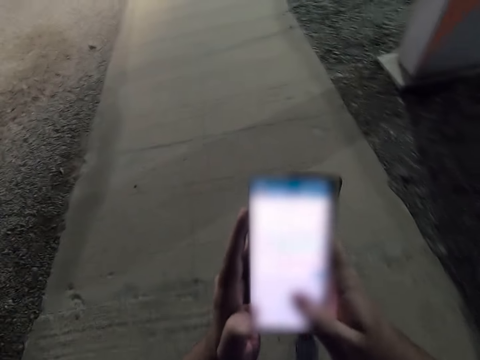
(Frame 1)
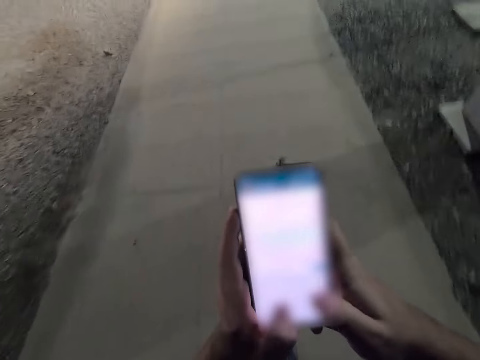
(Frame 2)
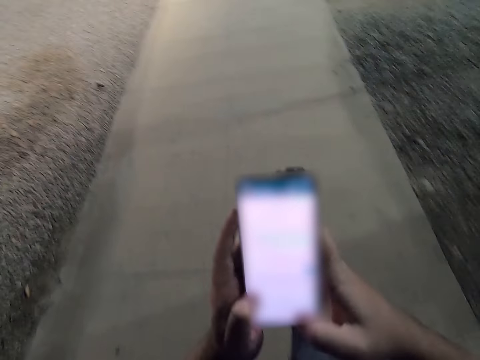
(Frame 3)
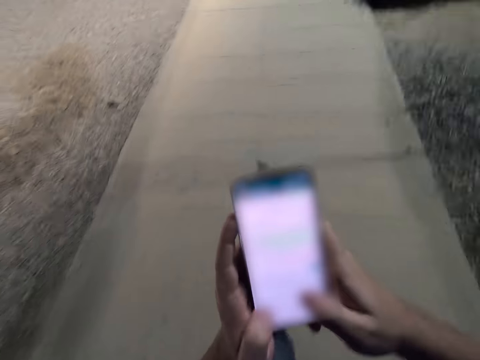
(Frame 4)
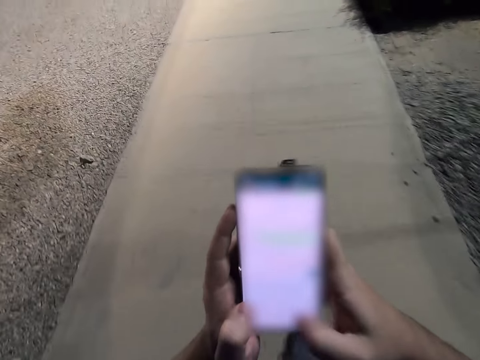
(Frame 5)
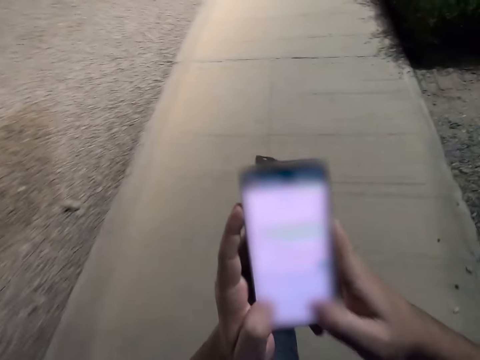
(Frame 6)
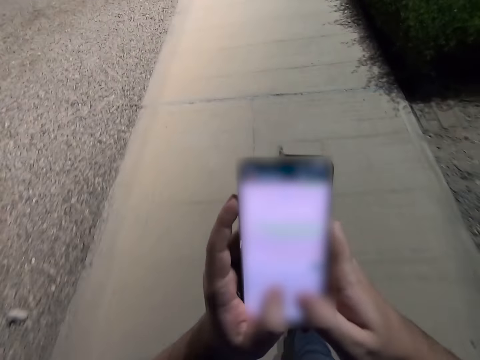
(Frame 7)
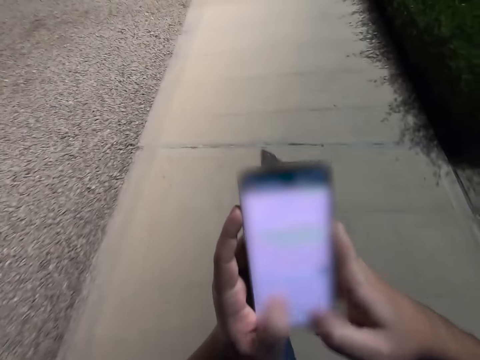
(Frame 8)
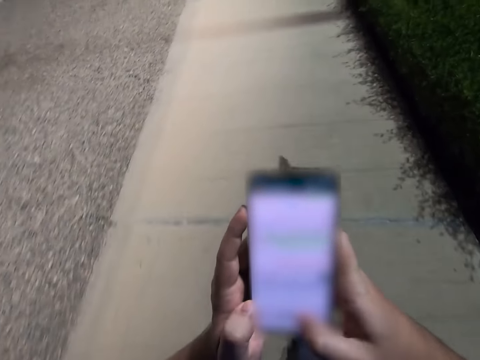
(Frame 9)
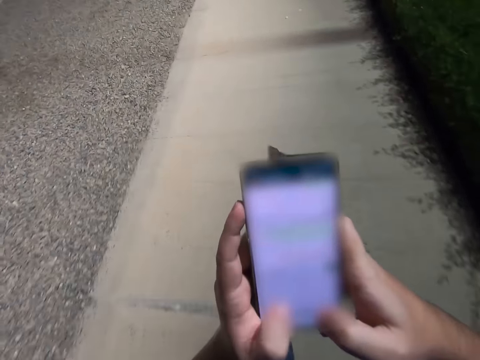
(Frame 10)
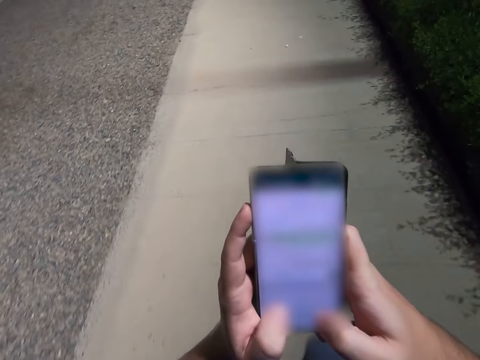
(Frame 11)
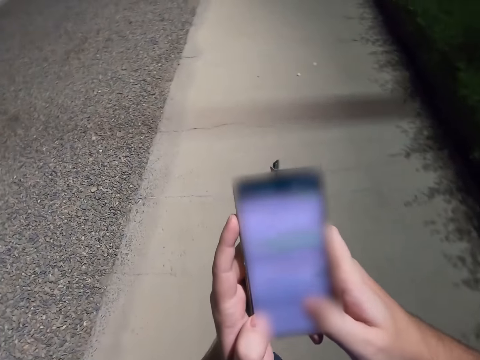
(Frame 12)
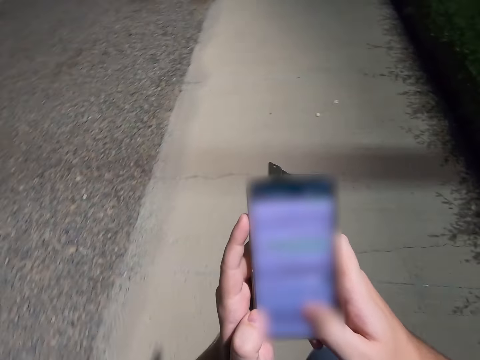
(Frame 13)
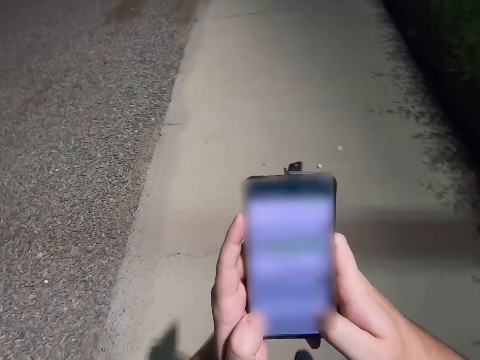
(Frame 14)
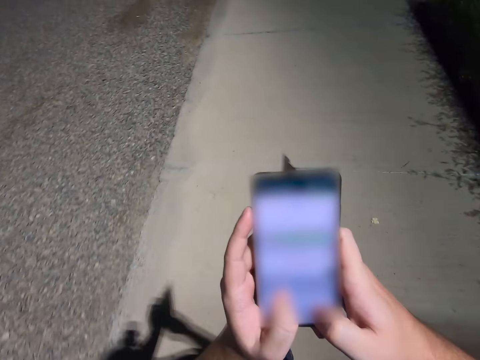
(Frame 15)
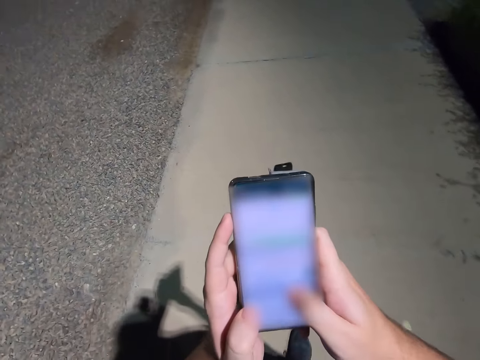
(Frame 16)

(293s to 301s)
The camera wearer is walking while typing on the mobile phone.

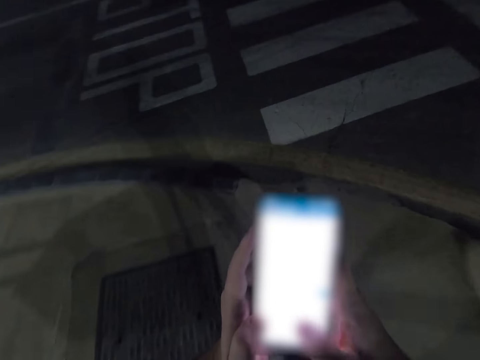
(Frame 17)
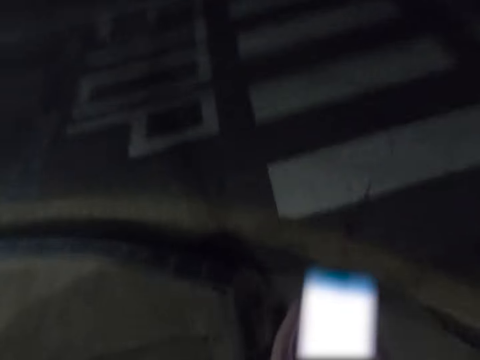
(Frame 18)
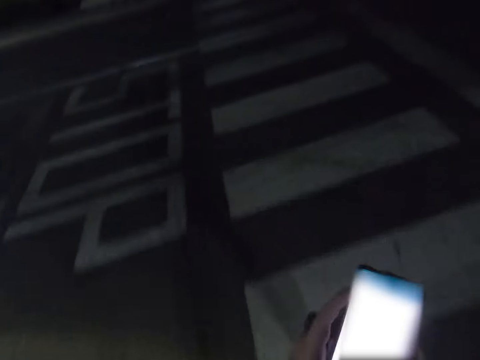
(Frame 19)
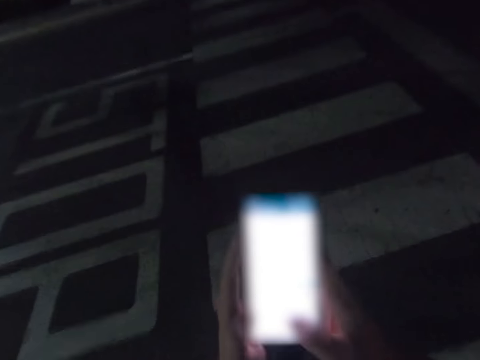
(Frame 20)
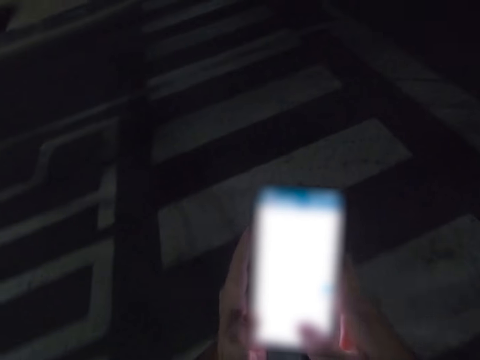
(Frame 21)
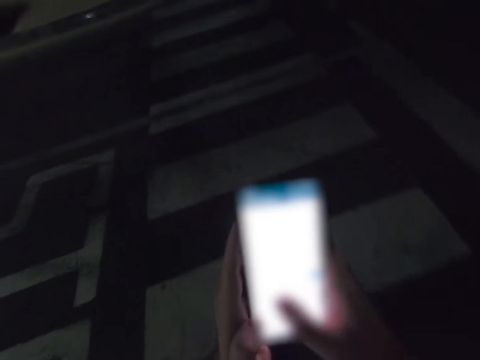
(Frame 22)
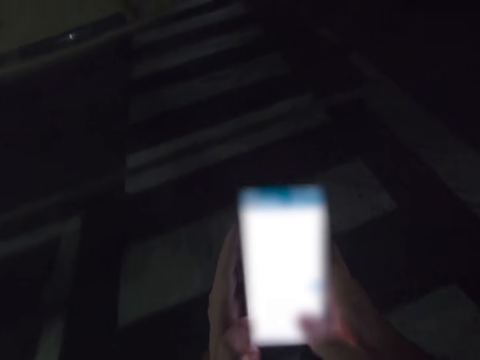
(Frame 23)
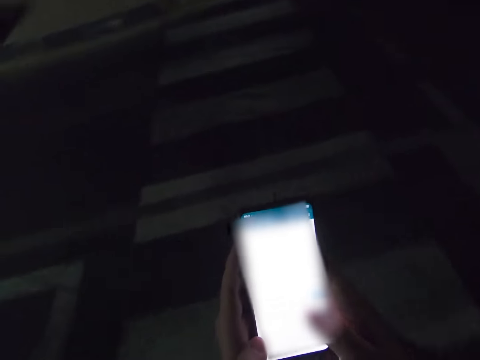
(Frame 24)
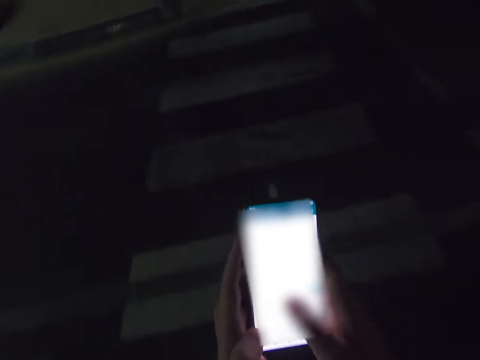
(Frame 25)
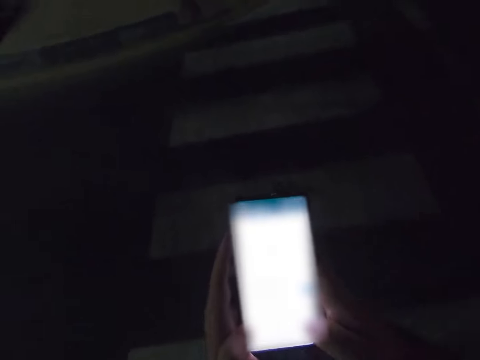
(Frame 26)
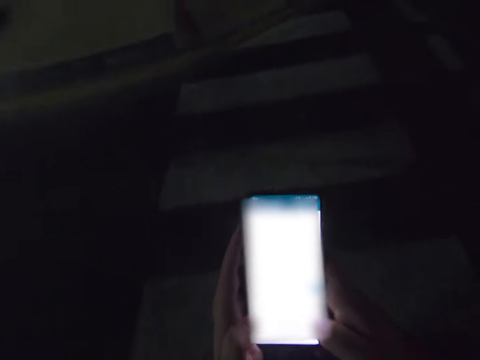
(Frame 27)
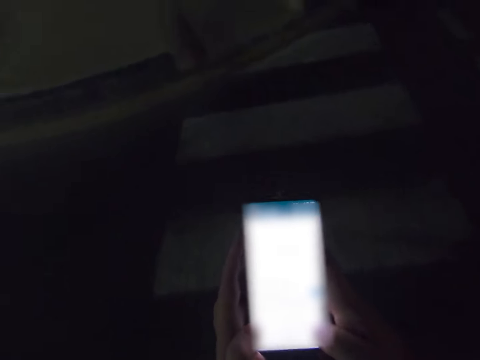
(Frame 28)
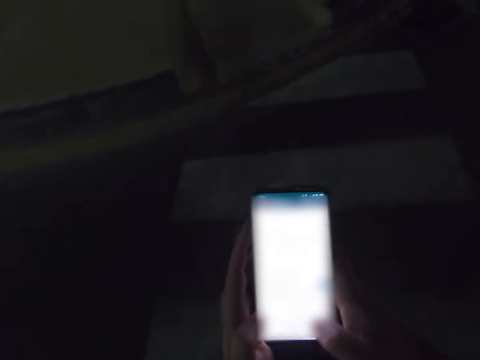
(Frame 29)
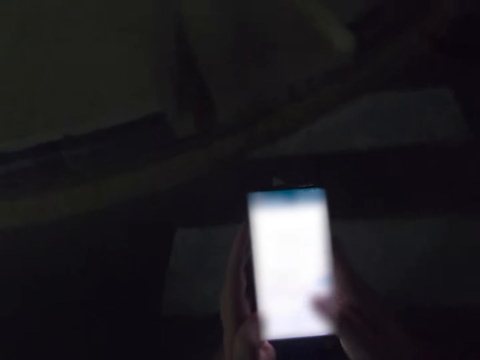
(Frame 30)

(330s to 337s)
The camera wearer is typing while crossing the road.

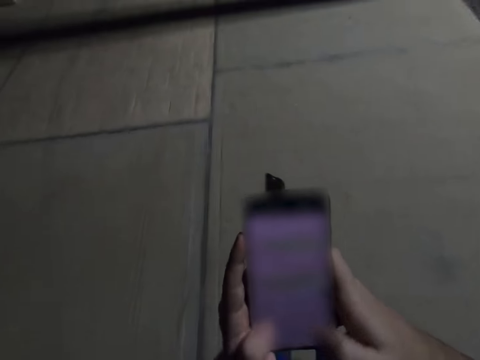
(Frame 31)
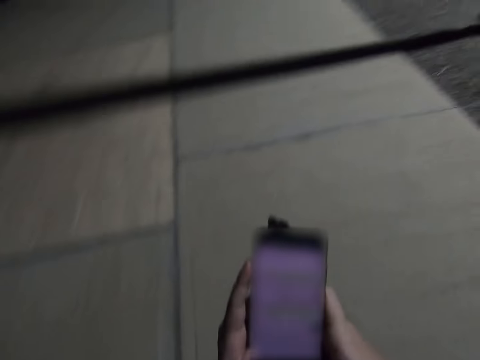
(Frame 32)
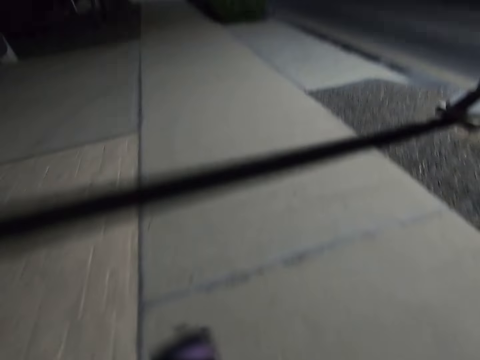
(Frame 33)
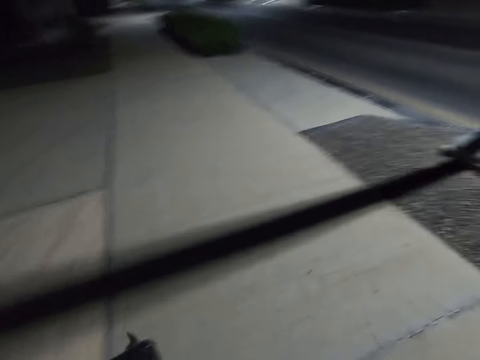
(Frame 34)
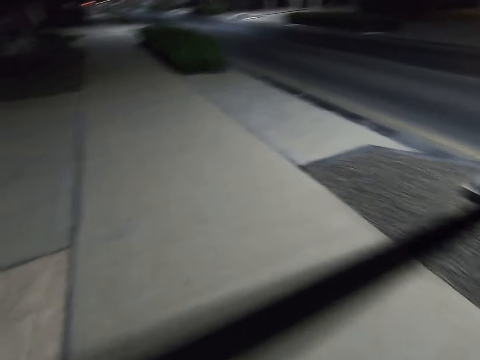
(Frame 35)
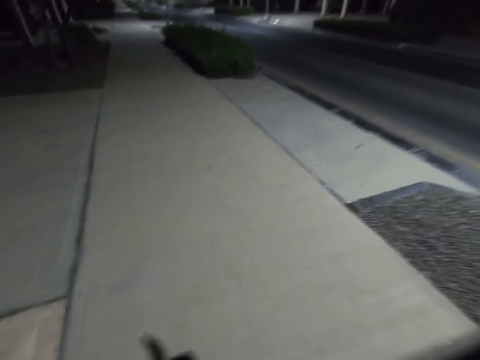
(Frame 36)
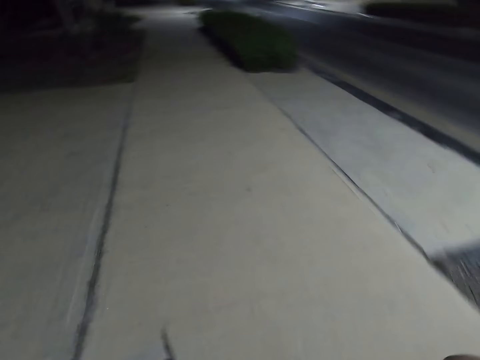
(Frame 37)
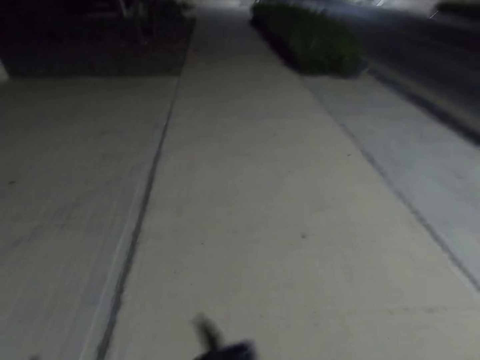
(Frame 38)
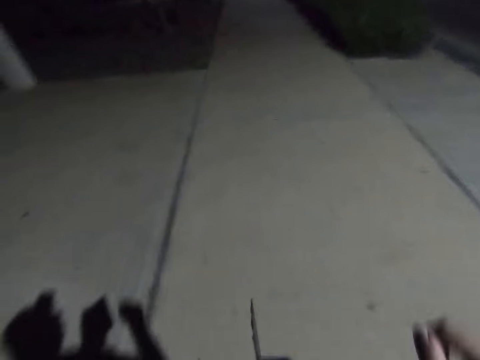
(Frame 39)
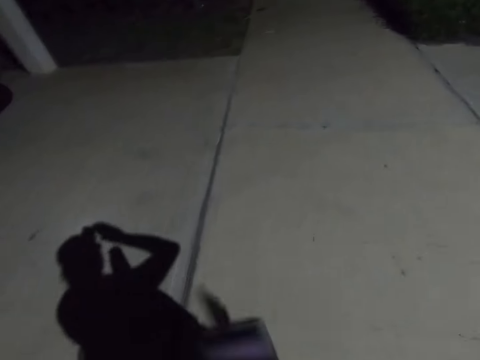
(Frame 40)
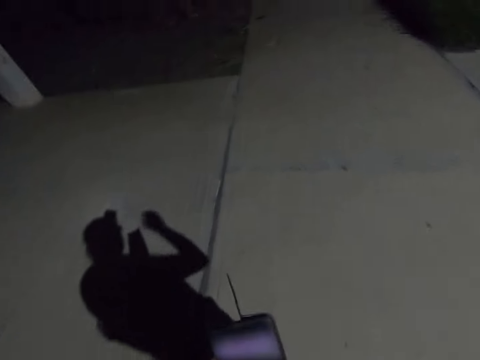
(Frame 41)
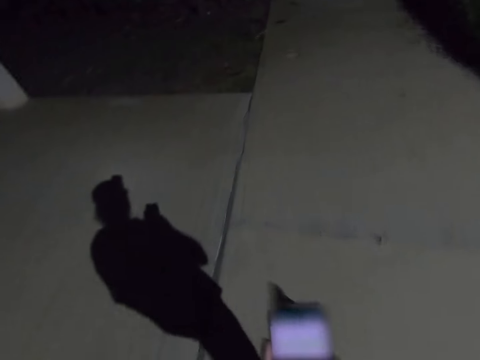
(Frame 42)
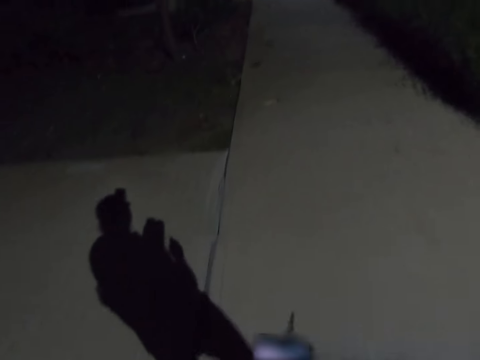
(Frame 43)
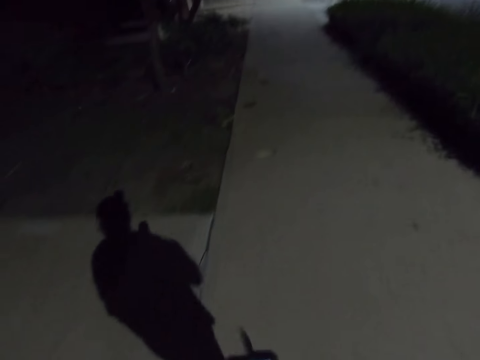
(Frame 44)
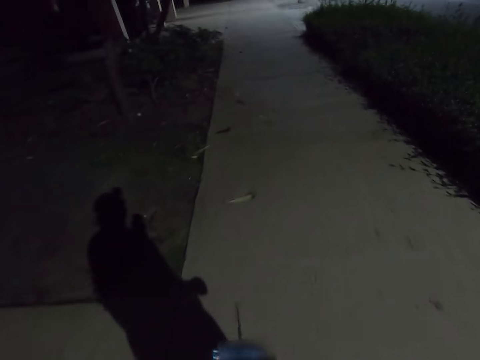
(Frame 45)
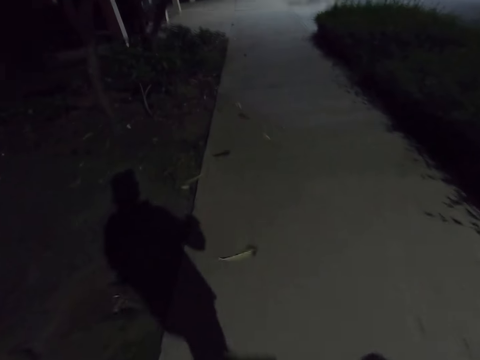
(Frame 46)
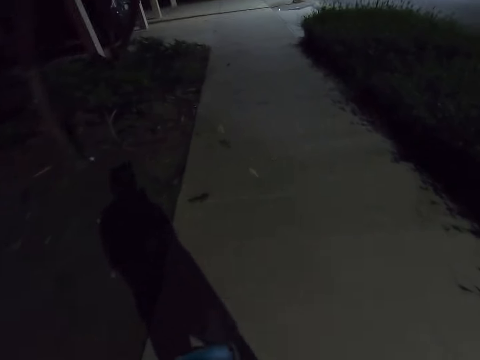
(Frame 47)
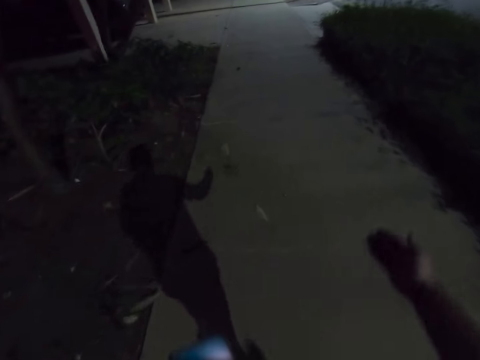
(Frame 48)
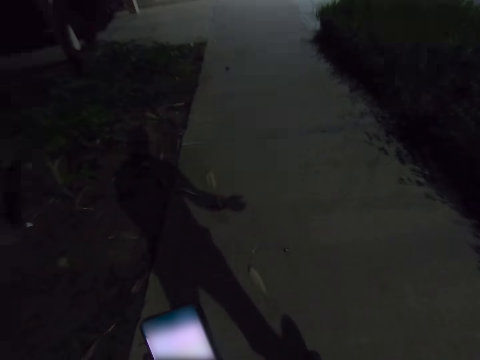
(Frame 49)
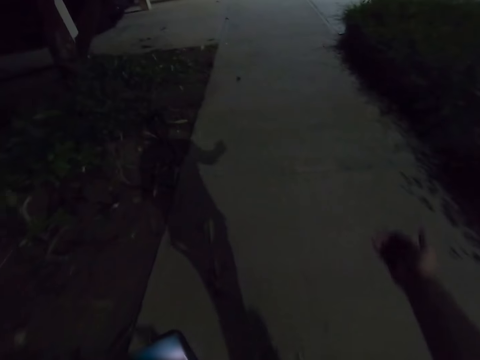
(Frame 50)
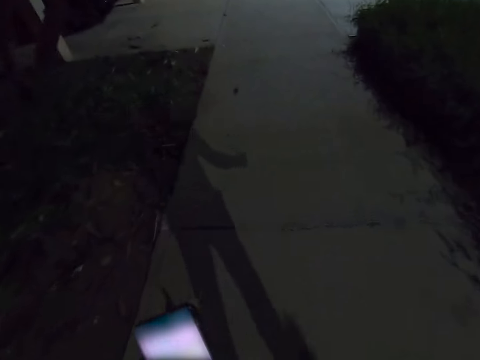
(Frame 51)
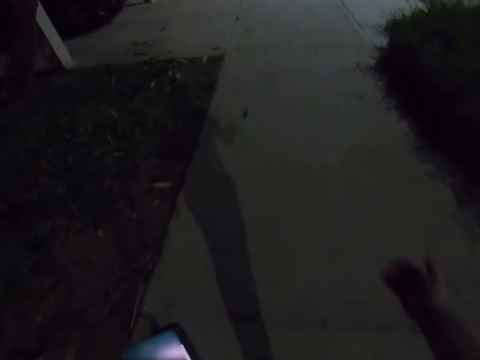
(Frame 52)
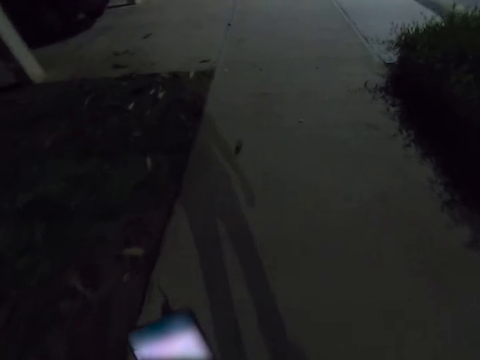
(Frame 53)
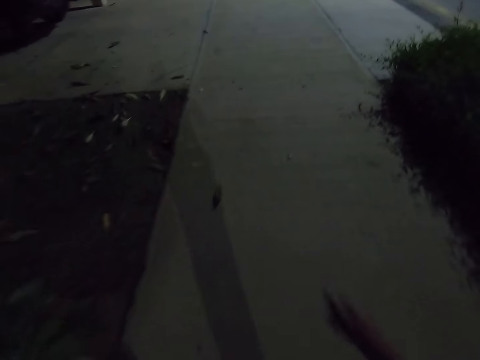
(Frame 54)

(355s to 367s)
The camera wearer touches his face with his right hand. He adjusts his camera with his right hand. He is walking down the road on the pathway while typing on the phone. He stretches his right hand.
